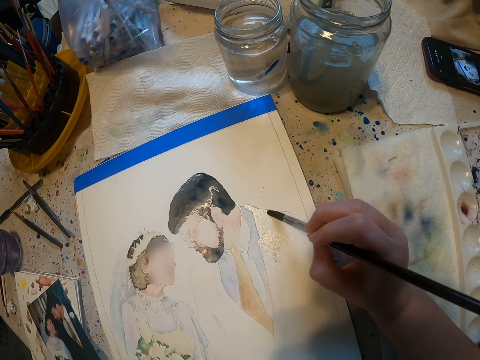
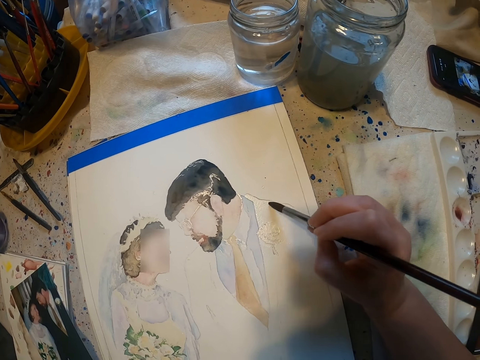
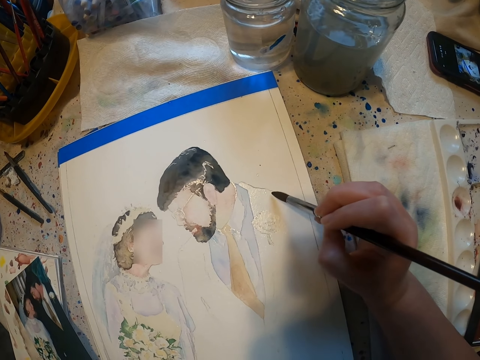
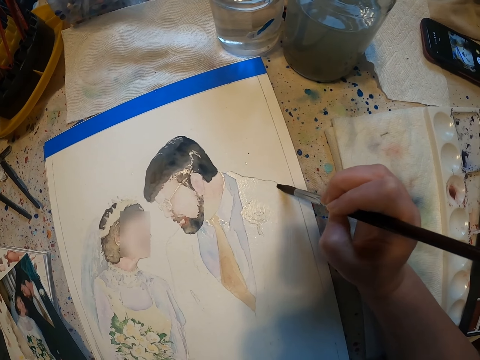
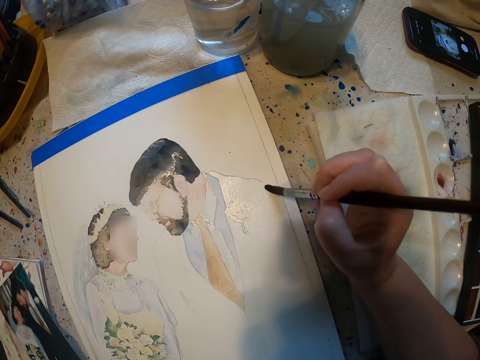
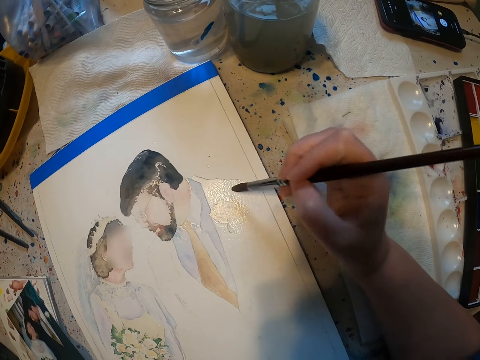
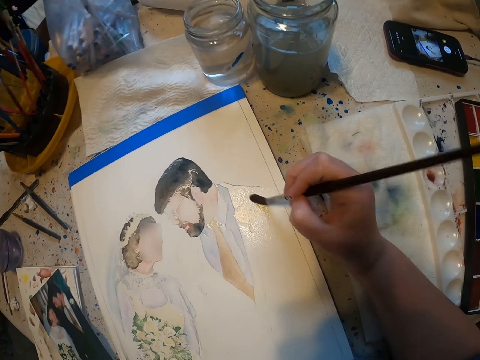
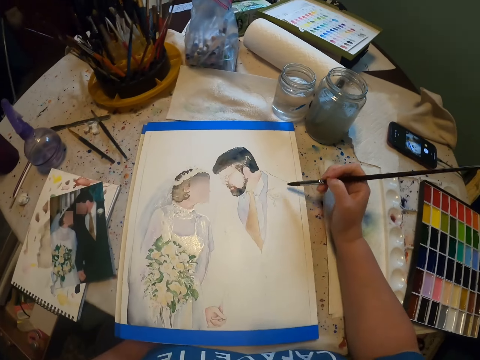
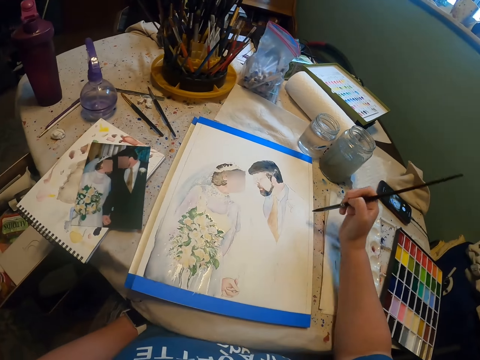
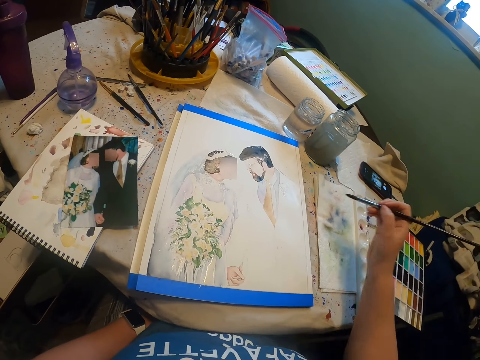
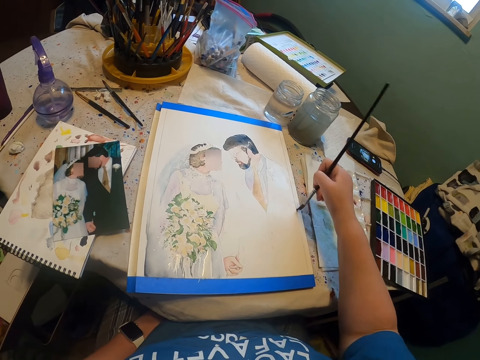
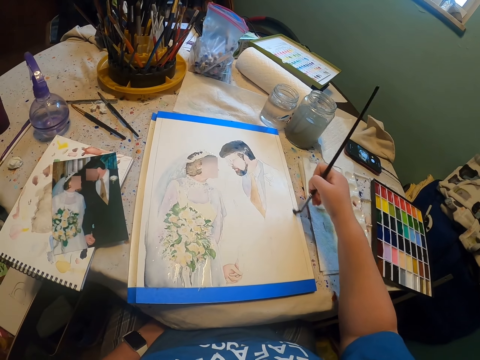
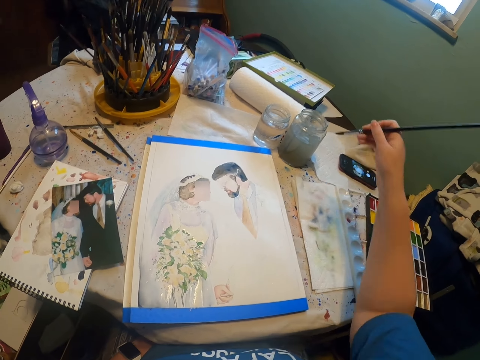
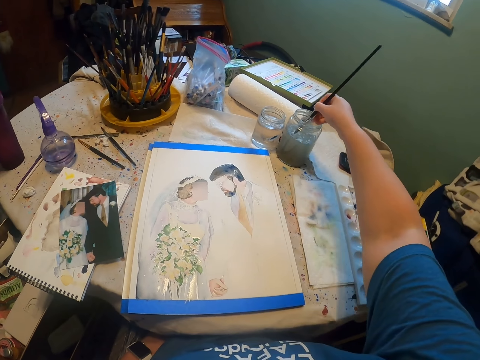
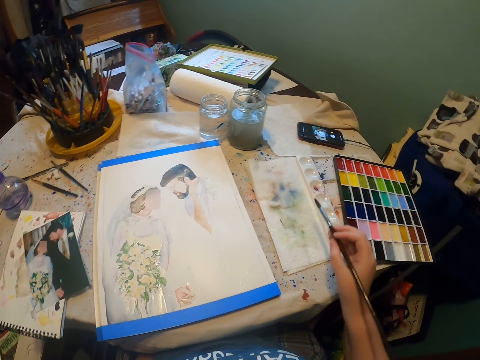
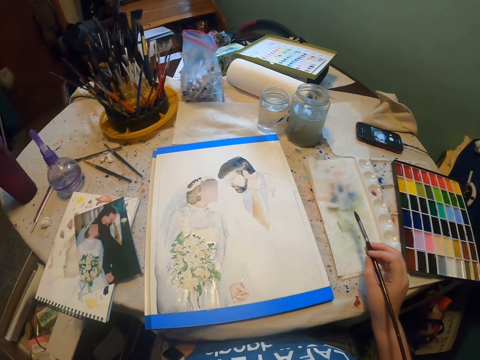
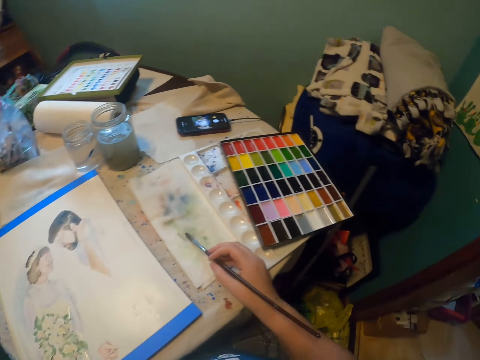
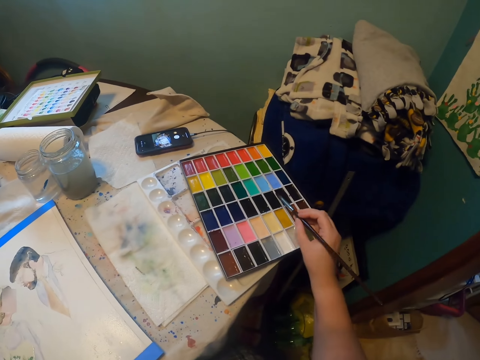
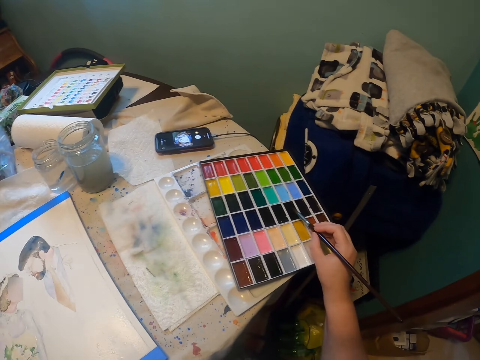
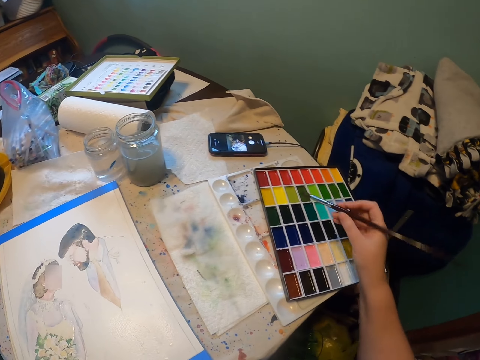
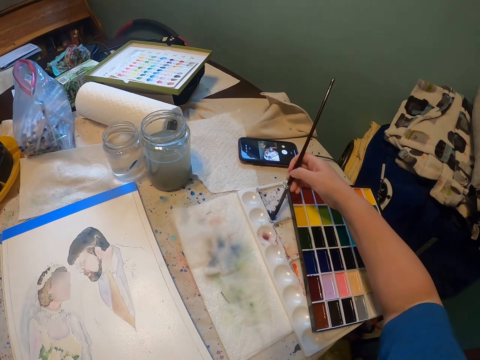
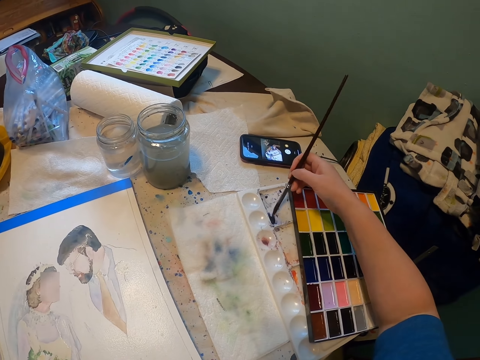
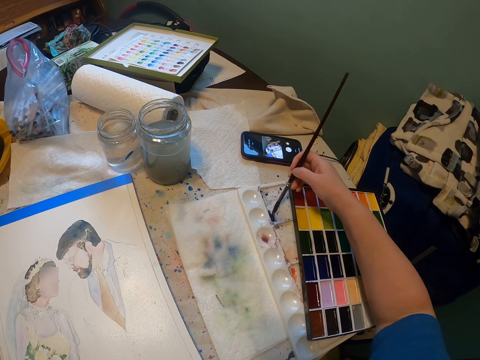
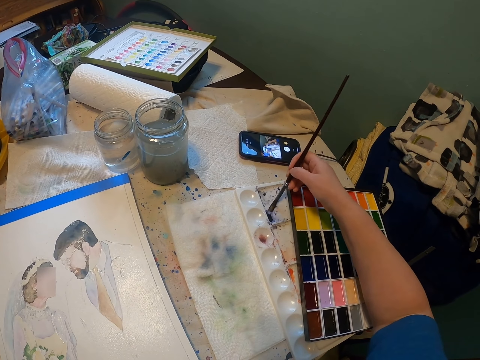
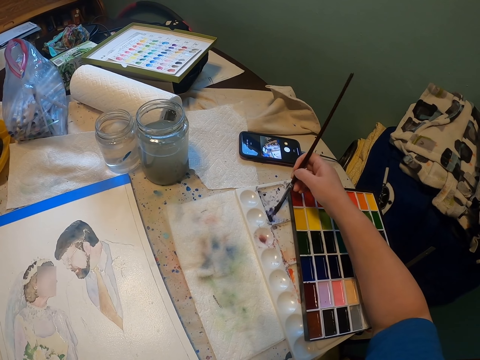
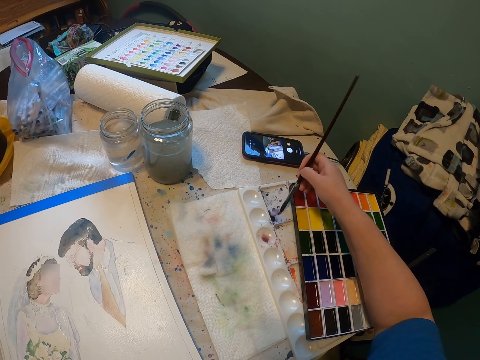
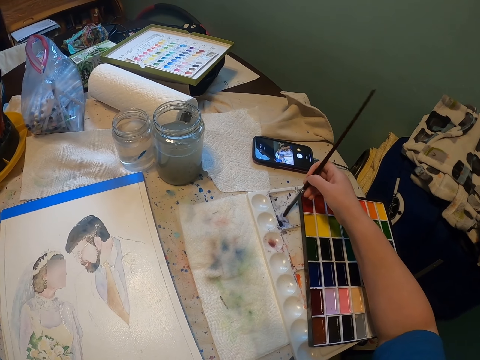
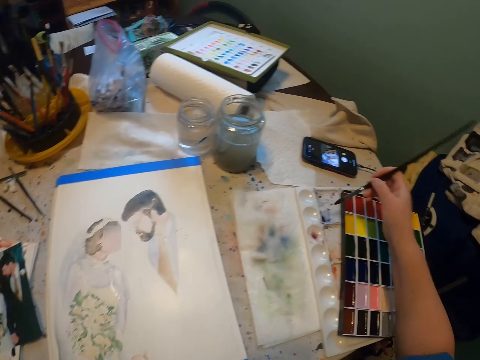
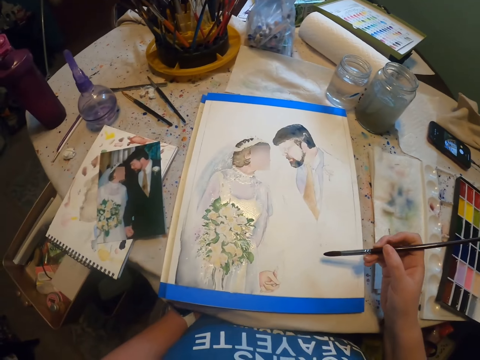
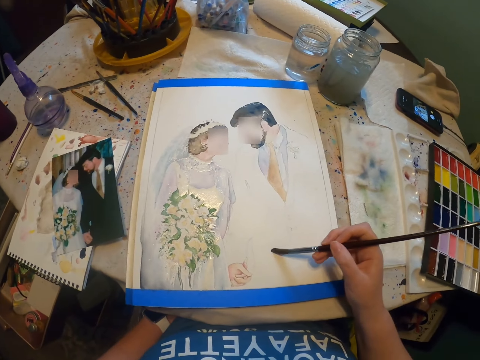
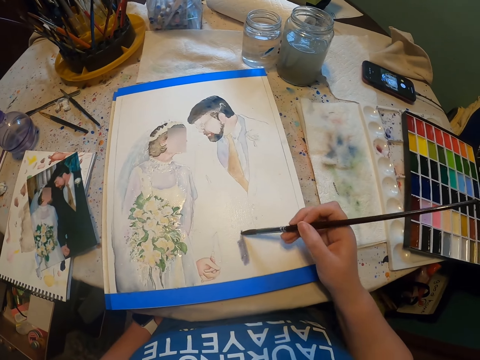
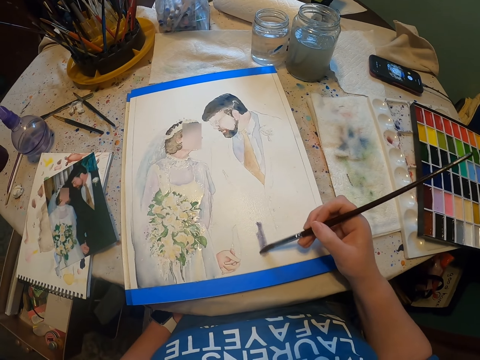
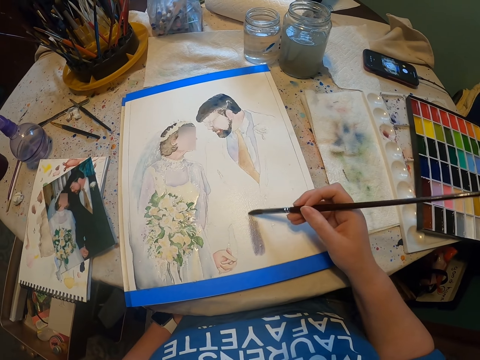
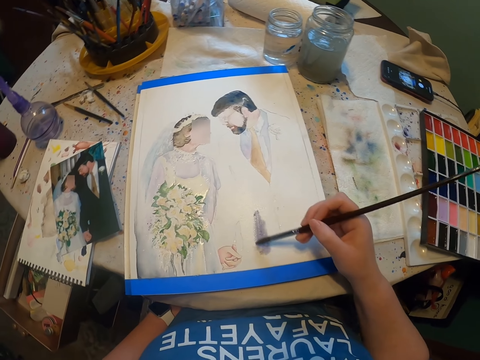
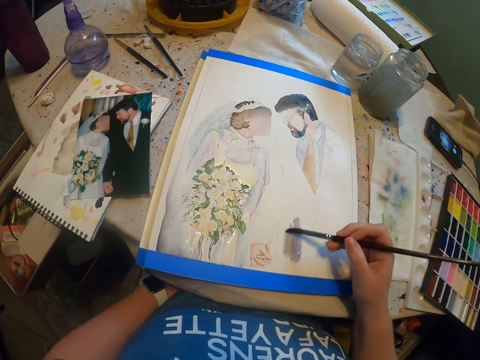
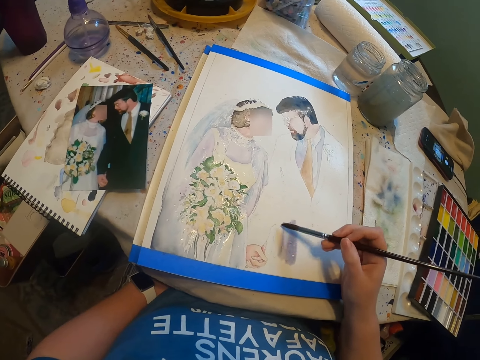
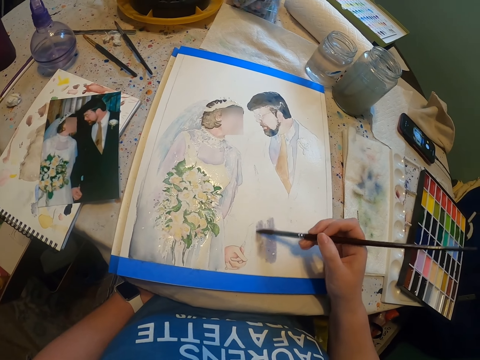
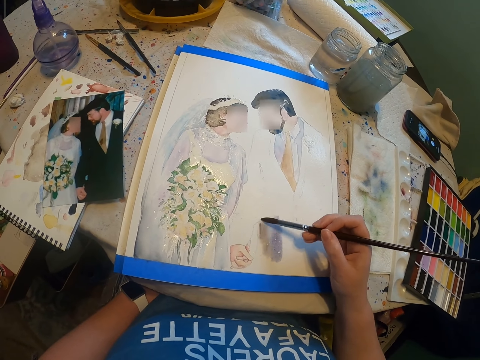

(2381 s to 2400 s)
The camera wearer dips the paint brush in a water color. They add paint on the paint brush. They rub the brush on the paint. They paint the sketch on the paint paper with the brush.

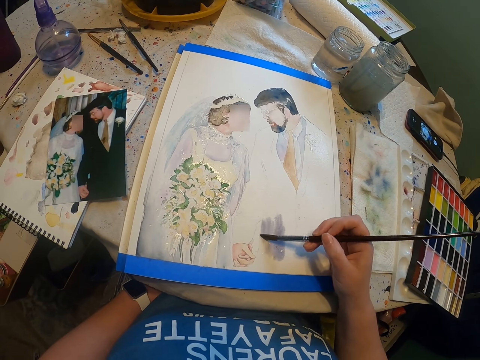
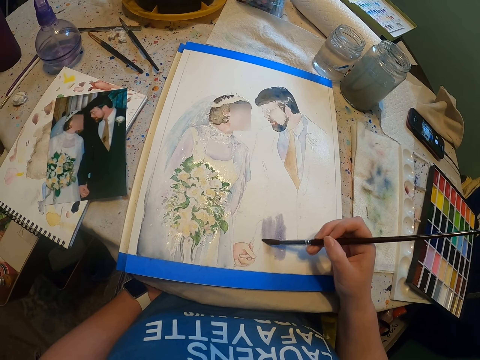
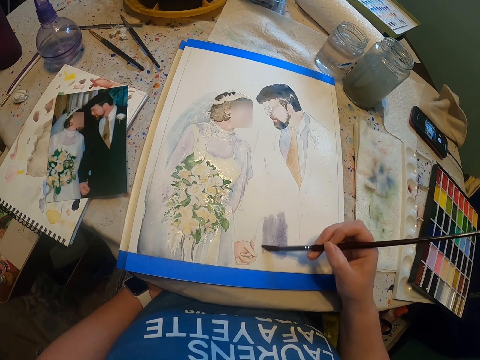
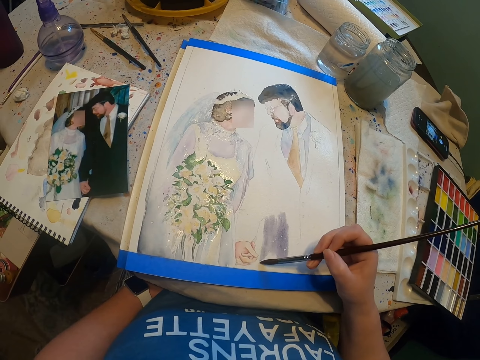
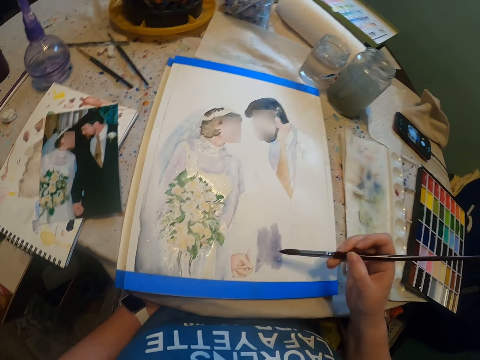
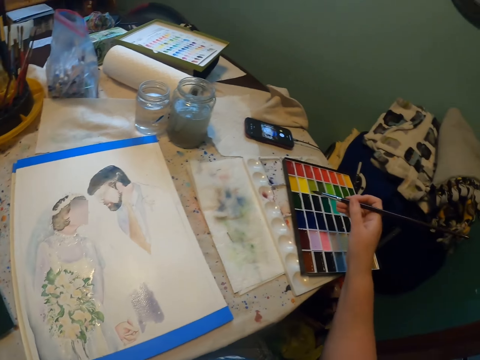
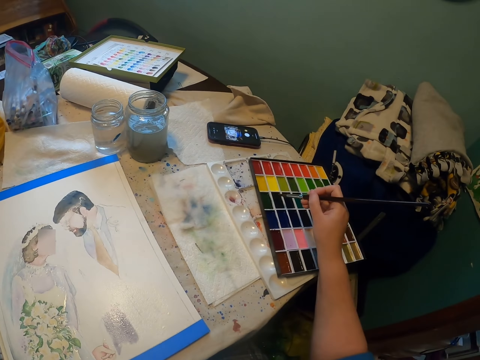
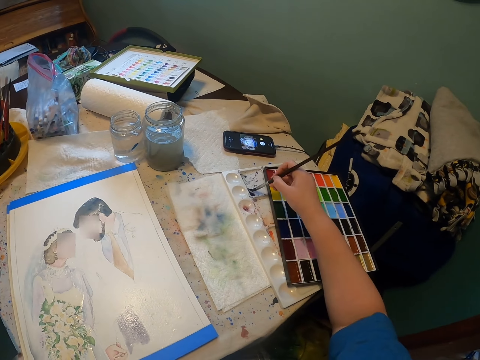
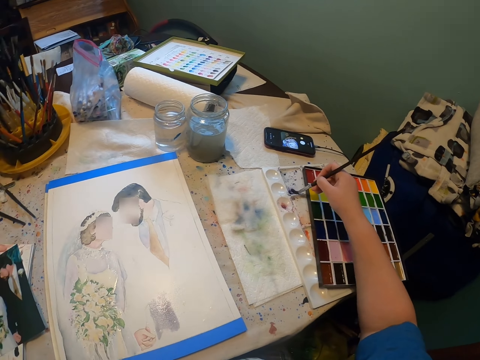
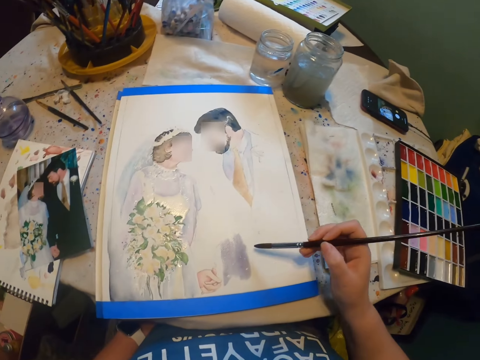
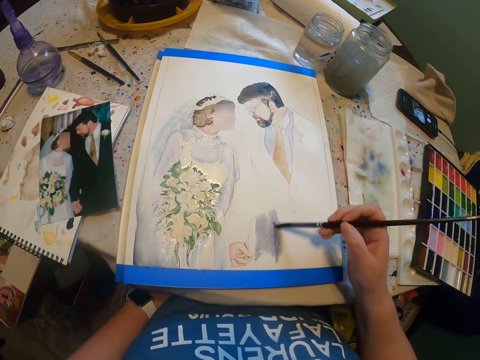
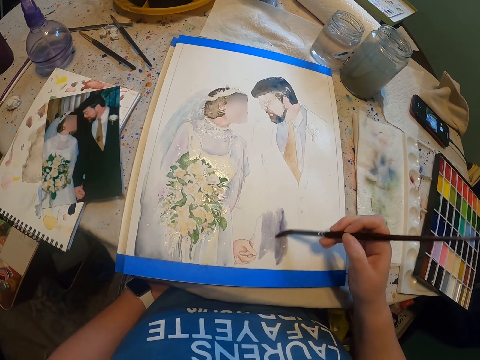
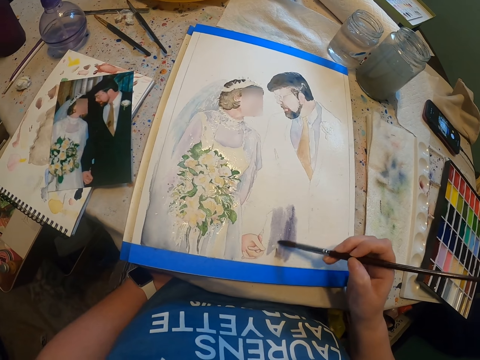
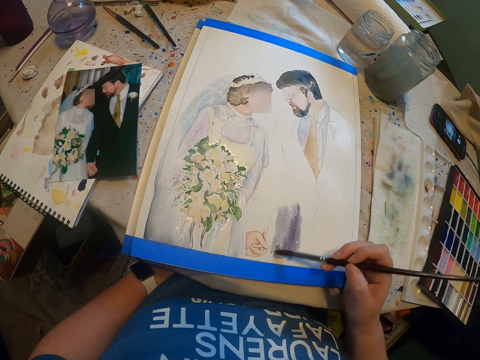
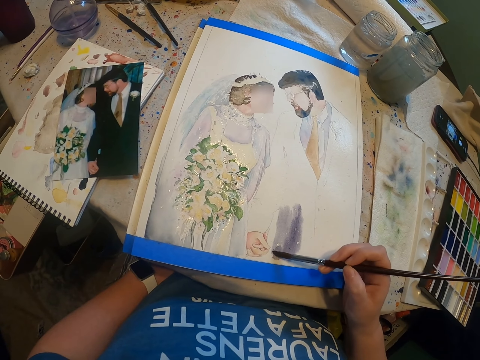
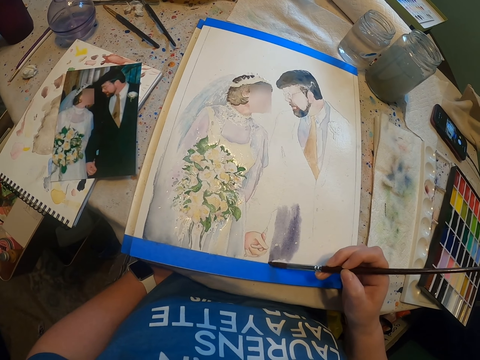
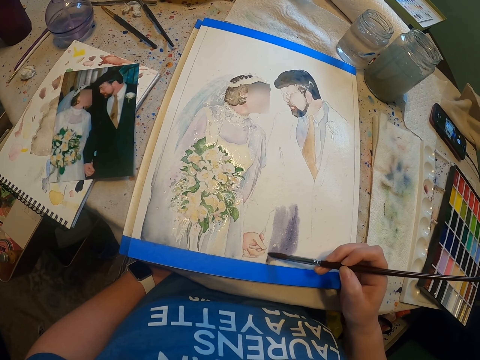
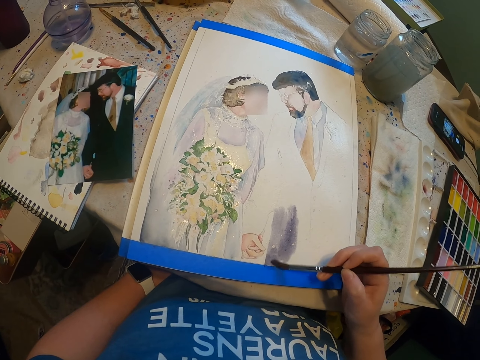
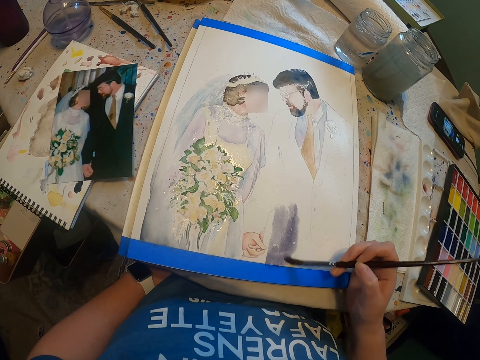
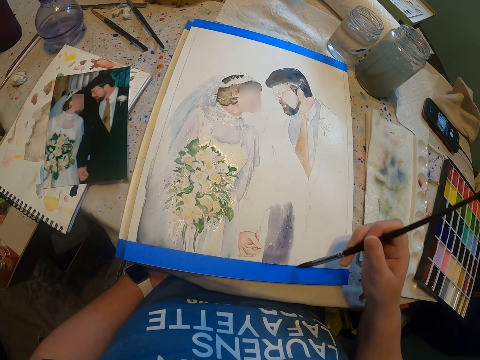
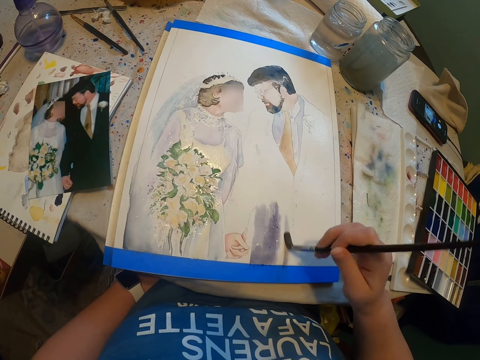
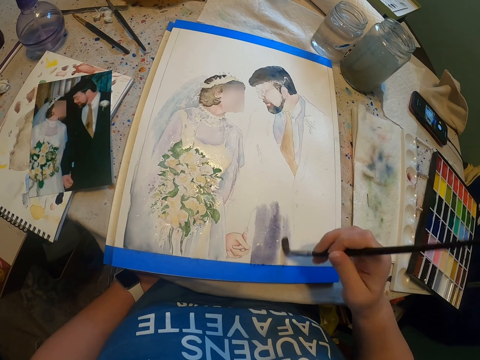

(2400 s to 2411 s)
The camera wearer dips the brush on the paint box. They add paint on the paint brush. They paint the sketch on the paint paper with the brush.
